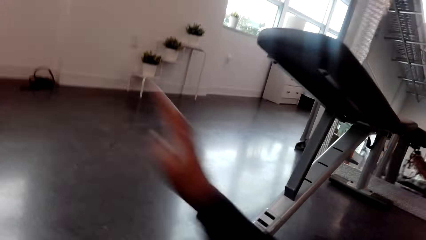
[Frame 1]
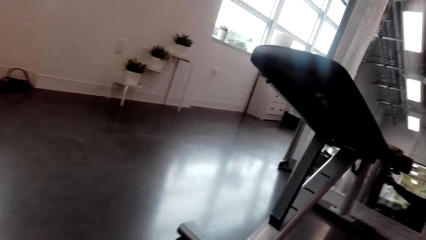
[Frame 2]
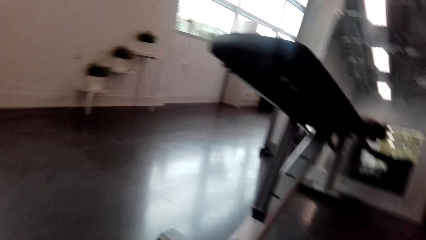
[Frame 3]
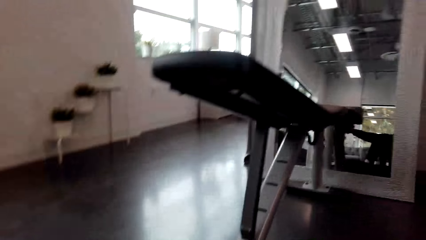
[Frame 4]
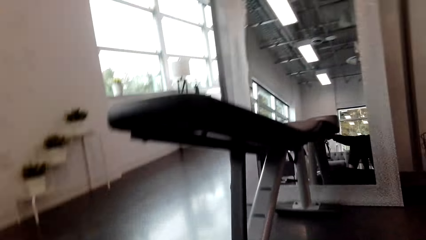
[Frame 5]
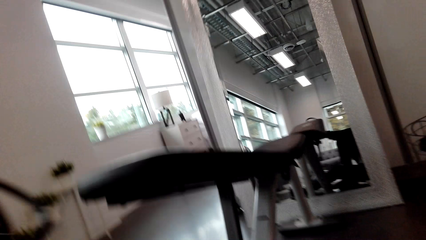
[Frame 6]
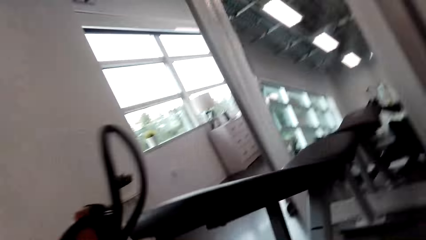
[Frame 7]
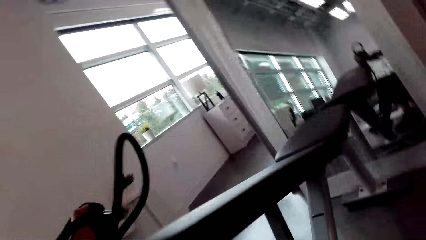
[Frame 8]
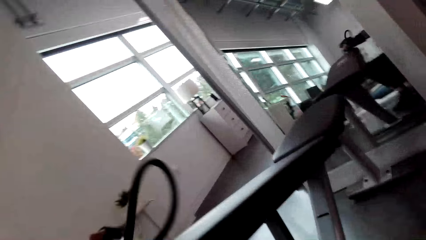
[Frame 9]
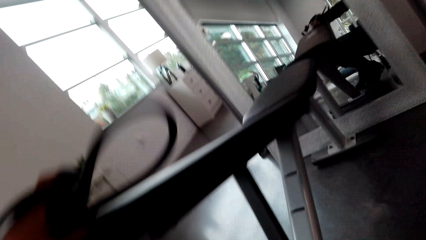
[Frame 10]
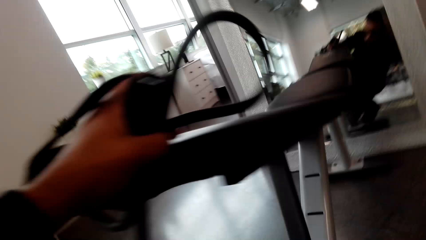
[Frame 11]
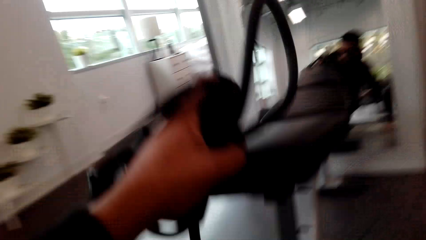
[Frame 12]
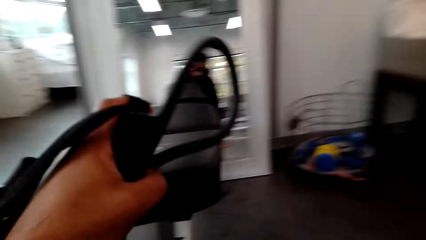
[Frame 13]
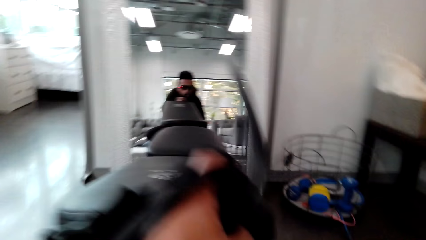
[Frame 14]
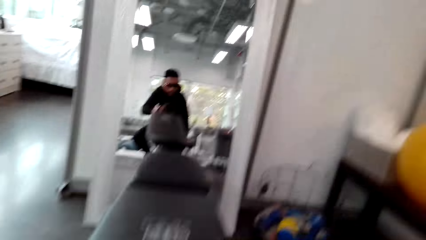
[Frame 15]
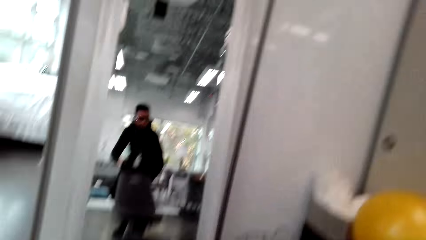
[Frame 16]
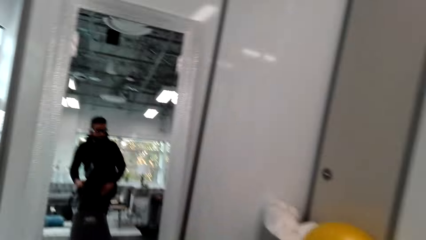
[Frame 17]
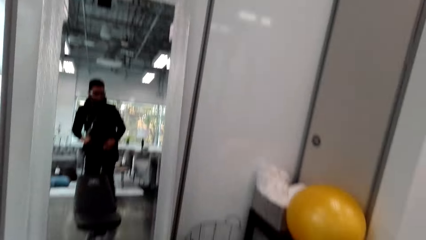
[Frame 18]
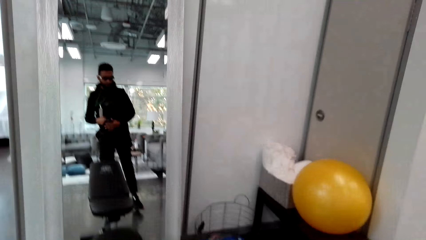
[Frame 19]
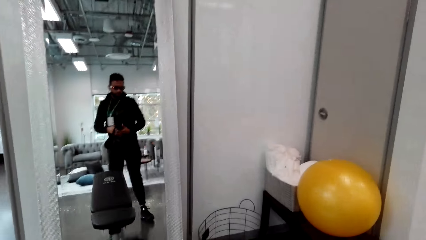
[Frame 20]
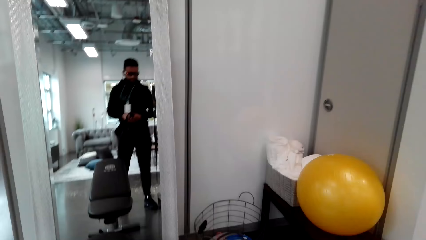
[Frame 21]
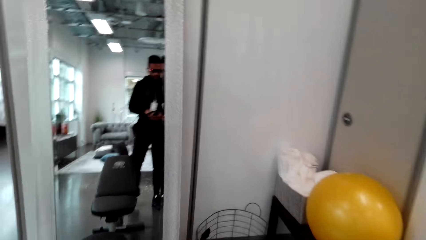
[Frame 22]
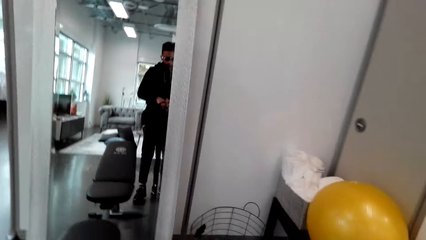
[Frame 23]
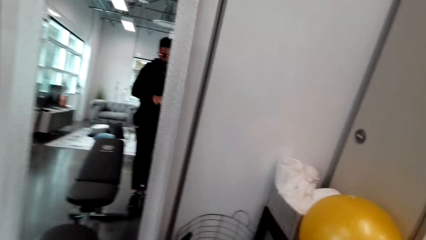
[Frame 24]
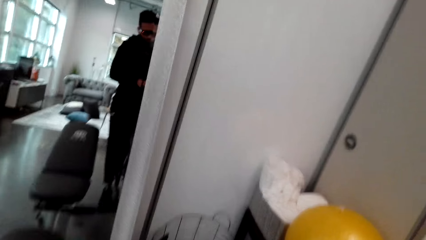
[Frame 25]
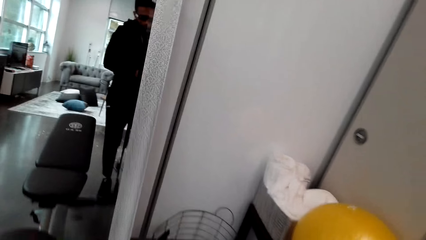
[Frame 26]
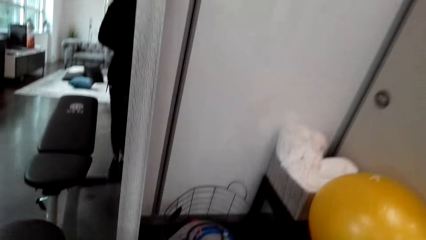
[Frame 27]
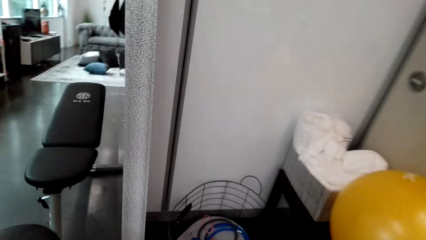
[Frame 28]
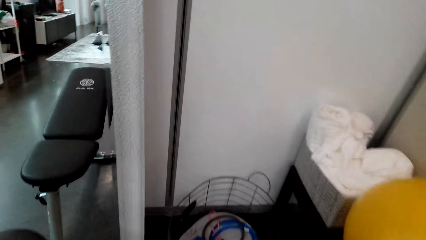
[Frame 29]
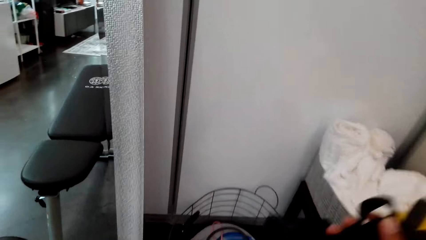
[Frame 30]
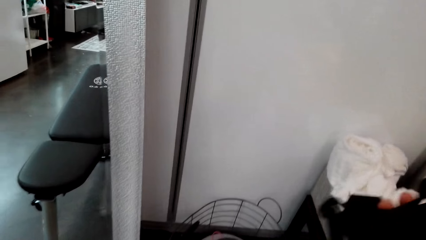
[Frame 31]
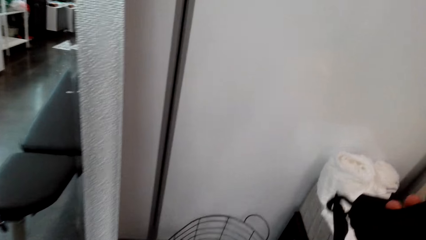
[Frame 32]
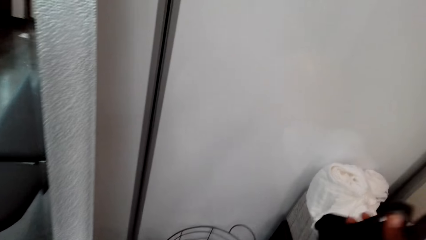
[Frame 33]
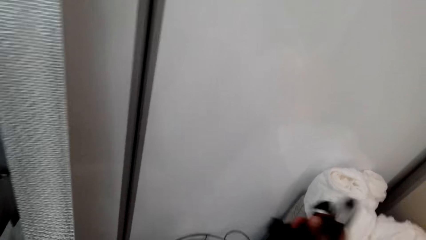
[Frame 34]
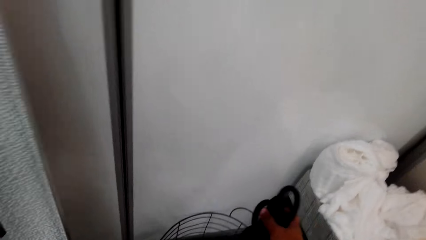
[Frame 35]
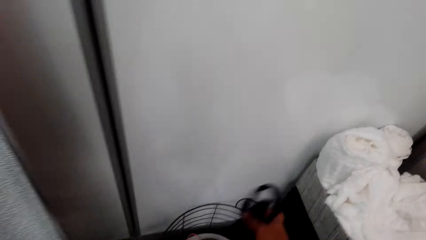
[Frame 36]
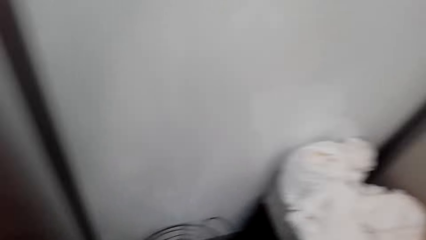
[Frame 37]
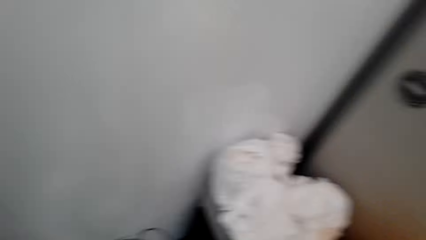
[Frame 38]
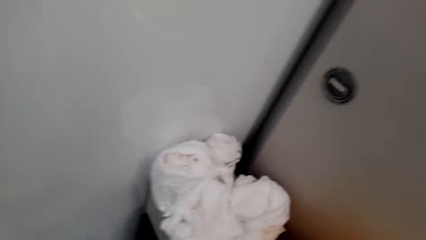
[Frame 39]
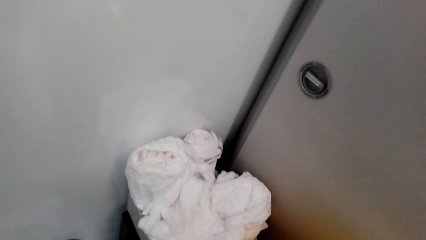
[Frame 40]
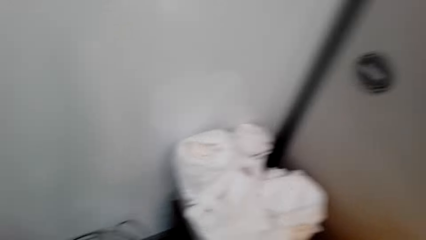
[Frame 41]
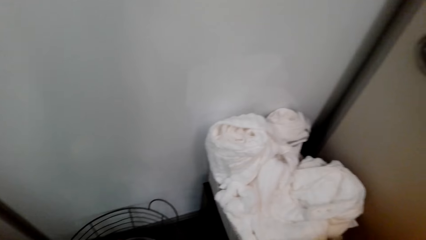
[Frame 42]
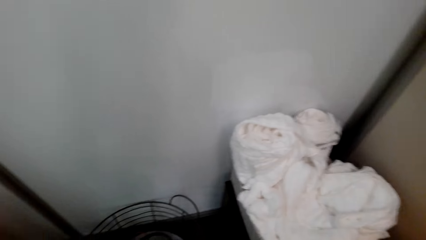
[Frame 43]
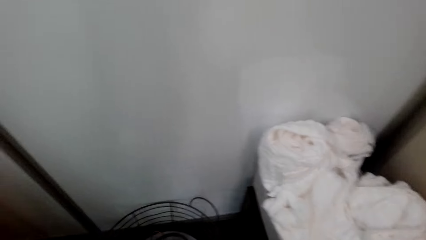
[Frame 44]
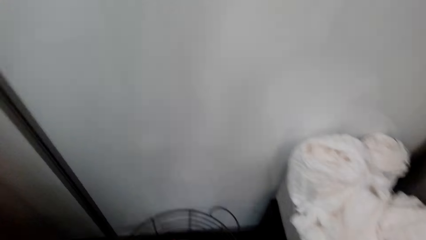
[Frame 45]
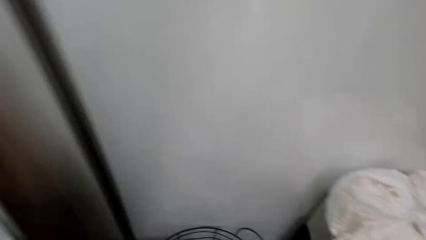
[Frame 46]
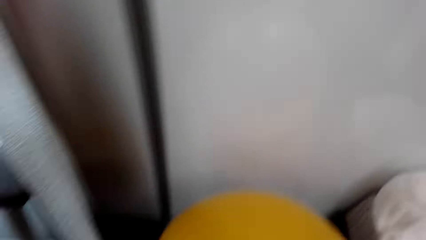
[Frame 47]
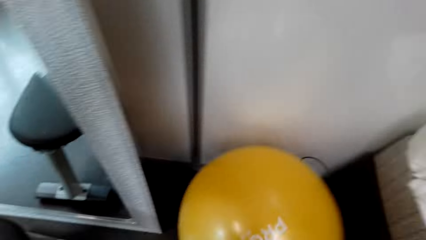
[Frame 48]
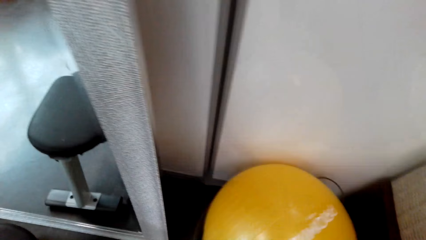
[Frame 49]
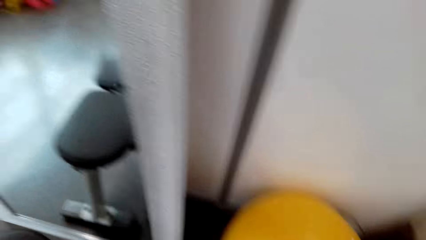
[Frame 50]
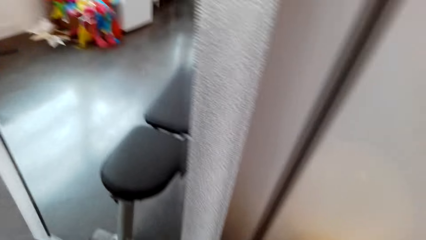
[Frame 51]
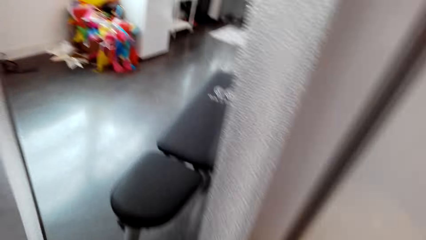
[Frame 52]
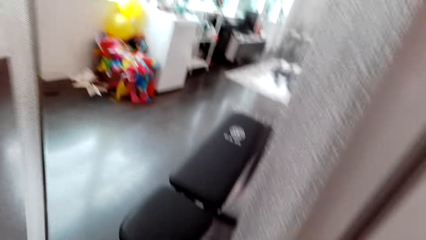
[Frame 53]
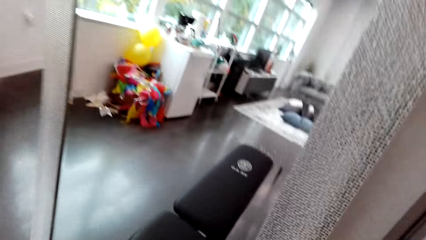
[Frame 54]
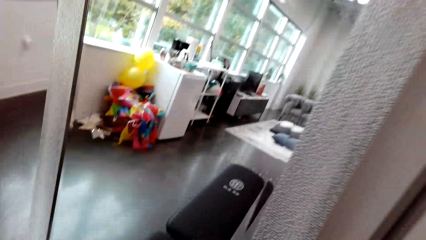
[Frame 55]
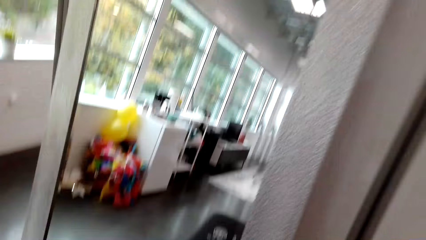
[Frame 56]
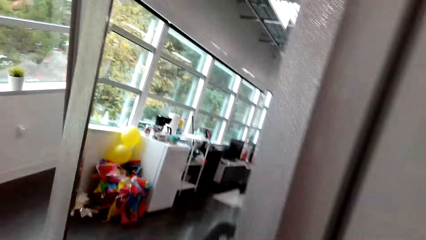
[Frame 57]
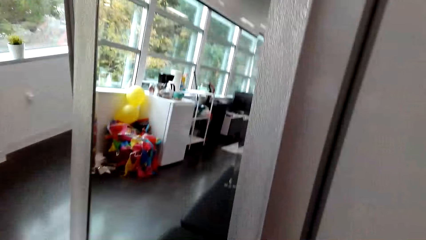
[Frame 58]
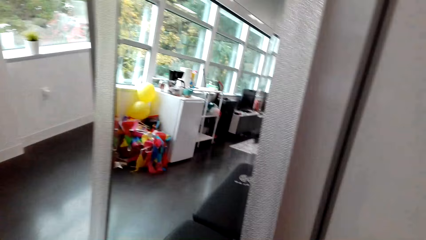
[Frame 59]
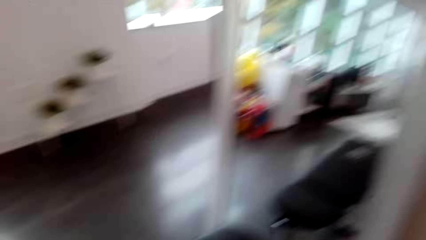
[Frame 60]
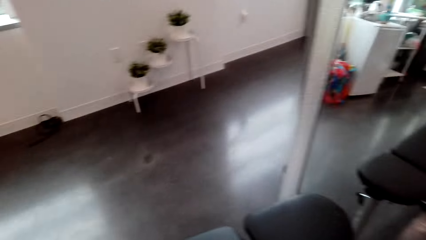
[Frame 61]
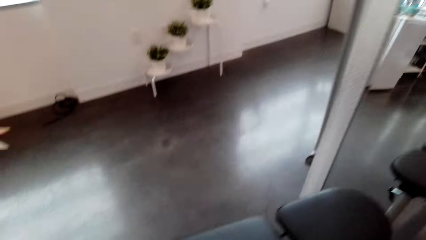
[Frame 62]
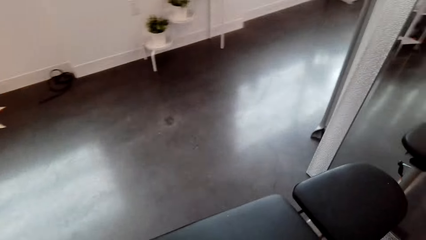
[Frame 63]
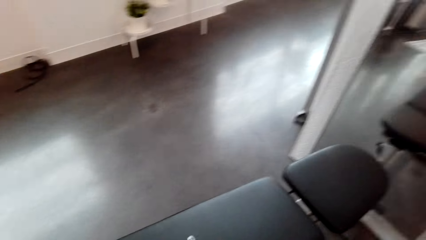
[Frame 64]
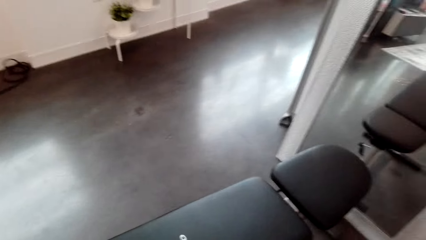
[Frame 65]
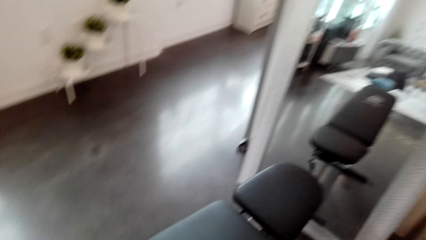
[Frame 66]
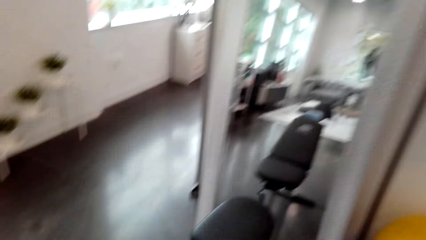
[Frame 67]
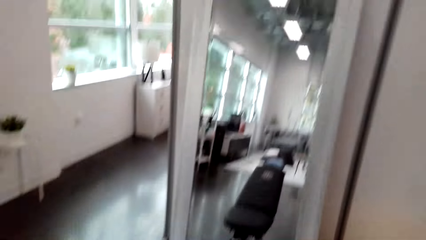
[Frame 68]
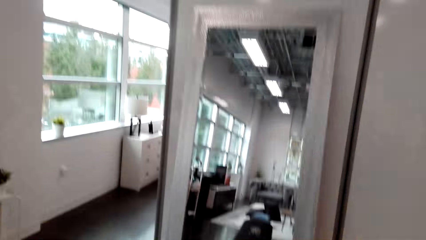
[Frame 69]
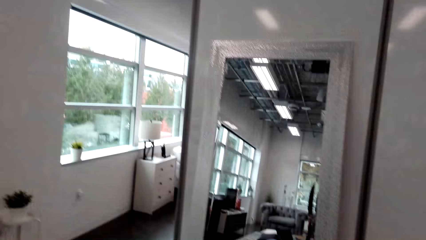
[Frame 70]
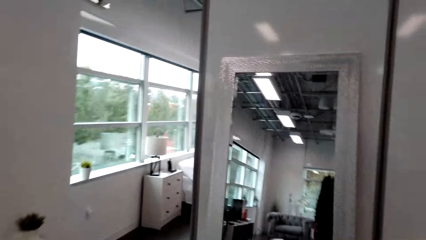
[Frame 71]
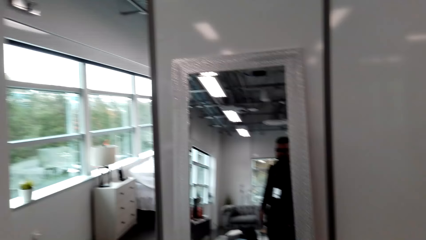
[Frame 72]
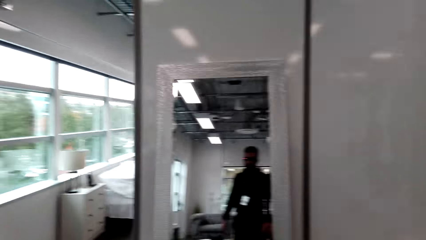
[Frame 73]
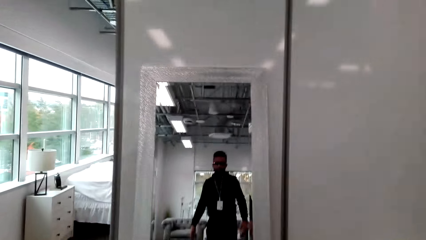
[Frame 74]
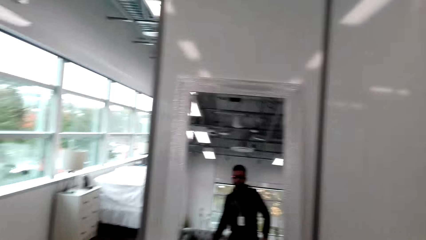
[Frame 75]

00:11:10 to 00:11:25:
The camera wearer folds the leg stretcher. They walk in the room. They return the rope stretcher. They pick up the balloon ball.
